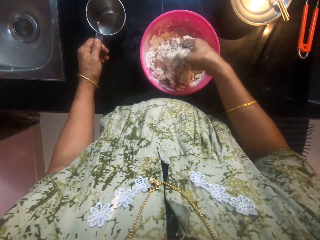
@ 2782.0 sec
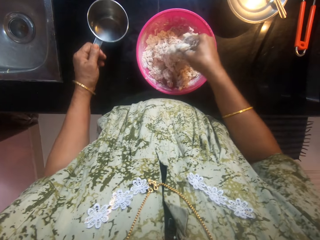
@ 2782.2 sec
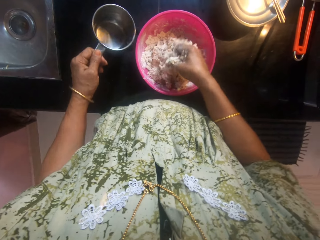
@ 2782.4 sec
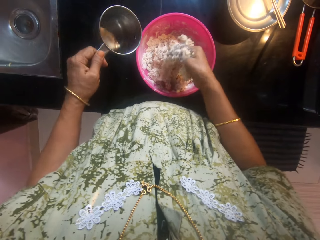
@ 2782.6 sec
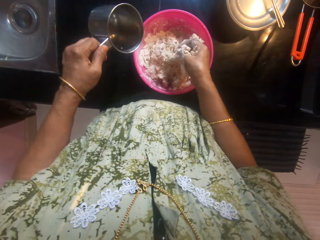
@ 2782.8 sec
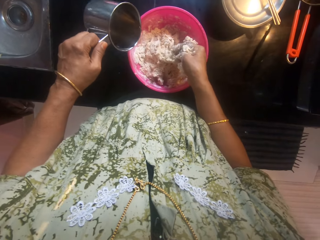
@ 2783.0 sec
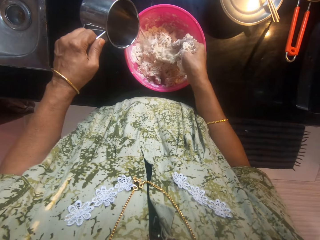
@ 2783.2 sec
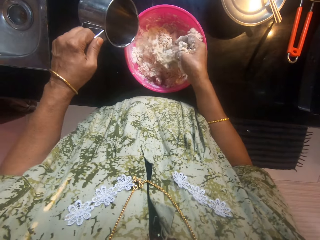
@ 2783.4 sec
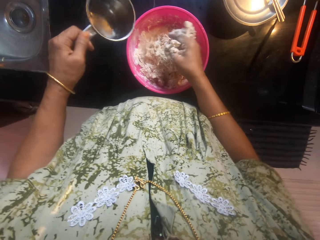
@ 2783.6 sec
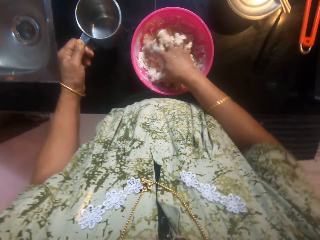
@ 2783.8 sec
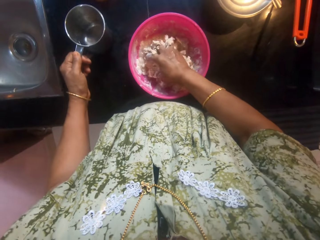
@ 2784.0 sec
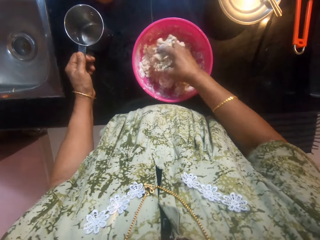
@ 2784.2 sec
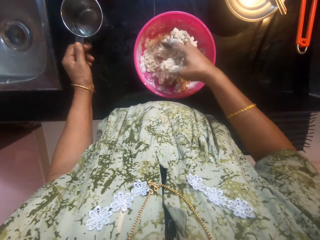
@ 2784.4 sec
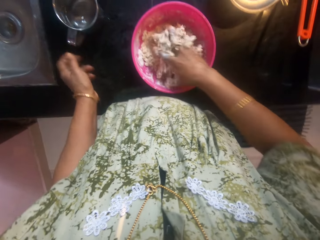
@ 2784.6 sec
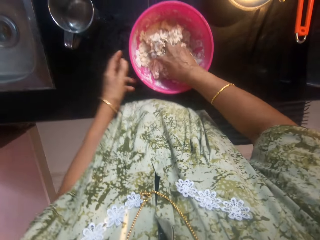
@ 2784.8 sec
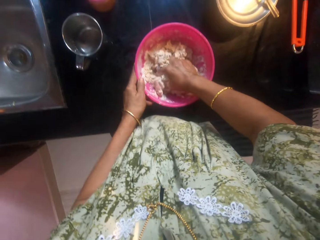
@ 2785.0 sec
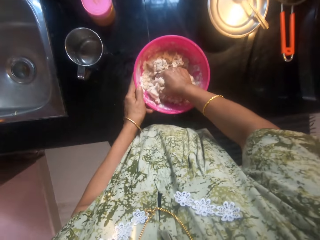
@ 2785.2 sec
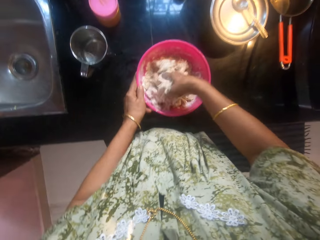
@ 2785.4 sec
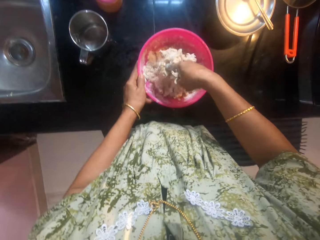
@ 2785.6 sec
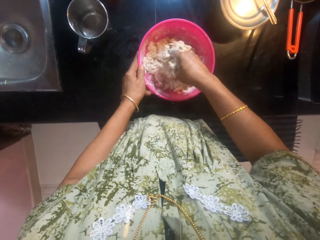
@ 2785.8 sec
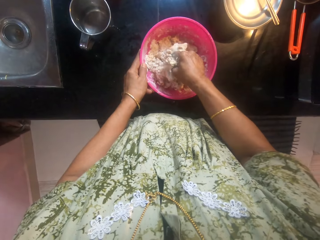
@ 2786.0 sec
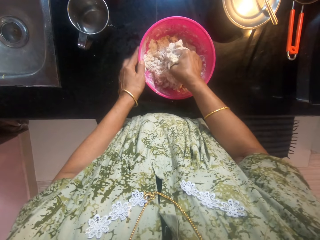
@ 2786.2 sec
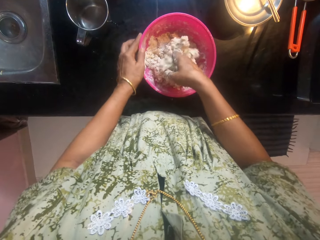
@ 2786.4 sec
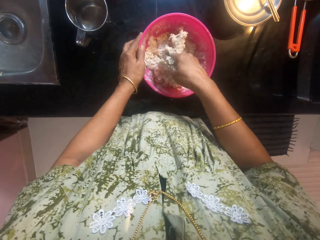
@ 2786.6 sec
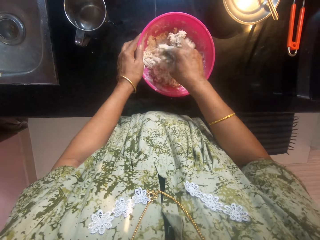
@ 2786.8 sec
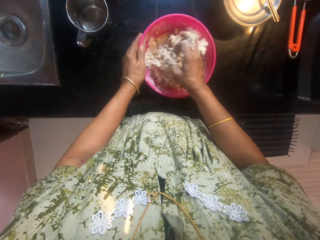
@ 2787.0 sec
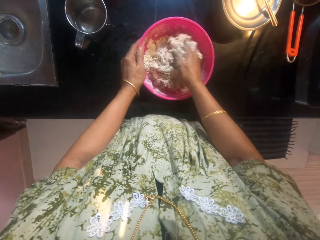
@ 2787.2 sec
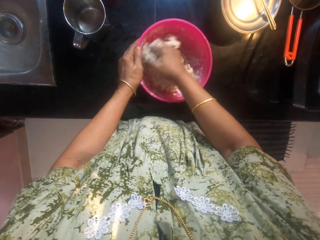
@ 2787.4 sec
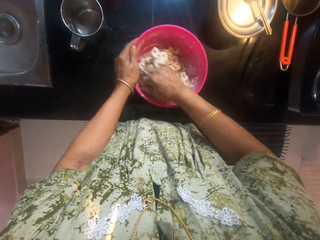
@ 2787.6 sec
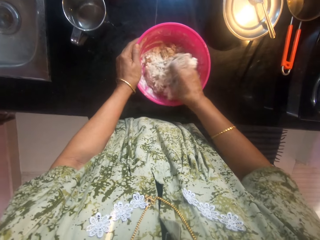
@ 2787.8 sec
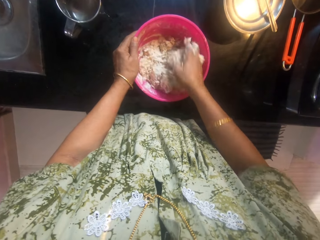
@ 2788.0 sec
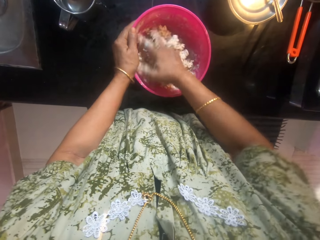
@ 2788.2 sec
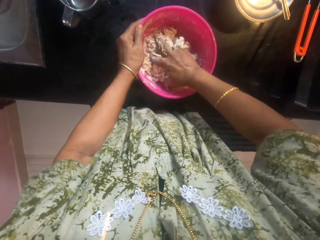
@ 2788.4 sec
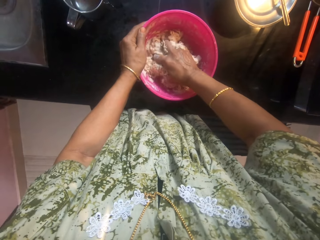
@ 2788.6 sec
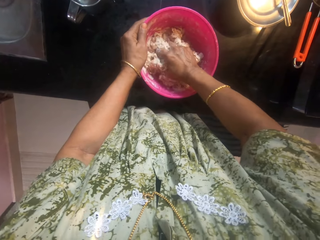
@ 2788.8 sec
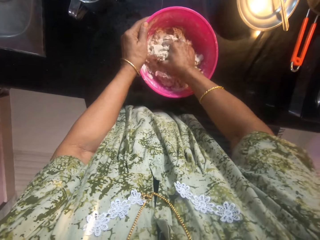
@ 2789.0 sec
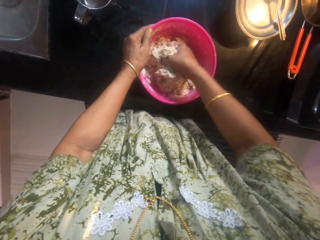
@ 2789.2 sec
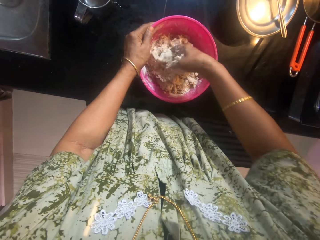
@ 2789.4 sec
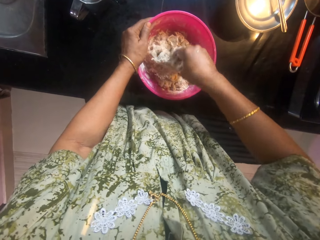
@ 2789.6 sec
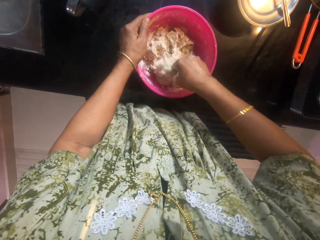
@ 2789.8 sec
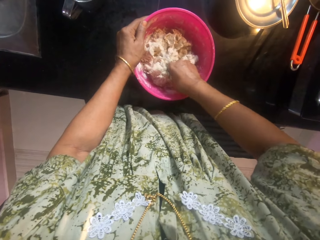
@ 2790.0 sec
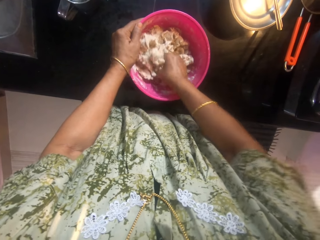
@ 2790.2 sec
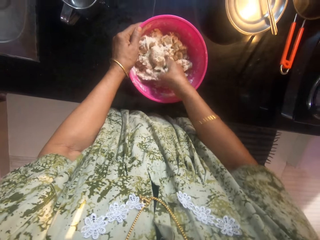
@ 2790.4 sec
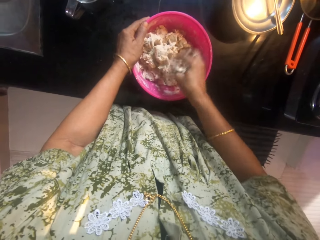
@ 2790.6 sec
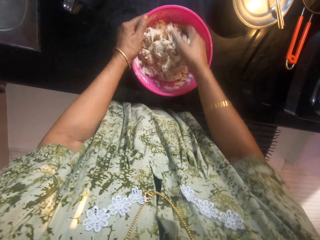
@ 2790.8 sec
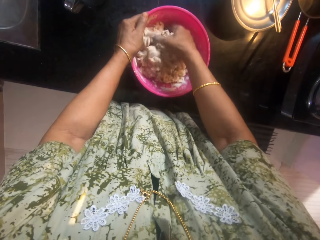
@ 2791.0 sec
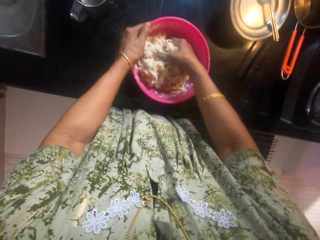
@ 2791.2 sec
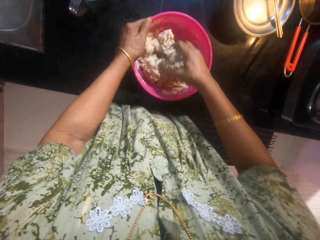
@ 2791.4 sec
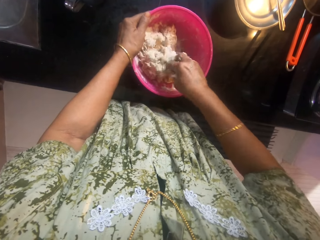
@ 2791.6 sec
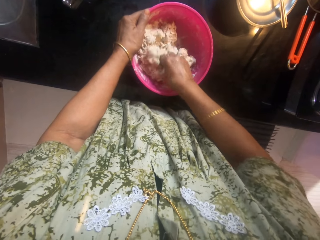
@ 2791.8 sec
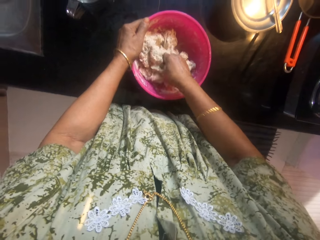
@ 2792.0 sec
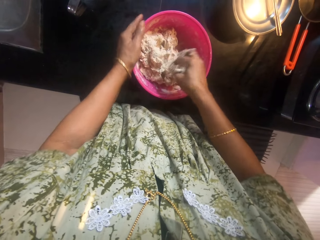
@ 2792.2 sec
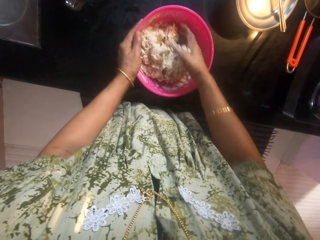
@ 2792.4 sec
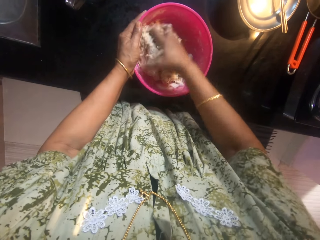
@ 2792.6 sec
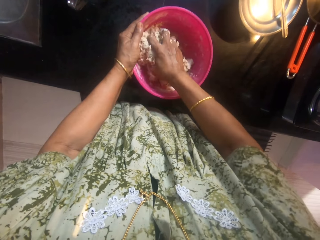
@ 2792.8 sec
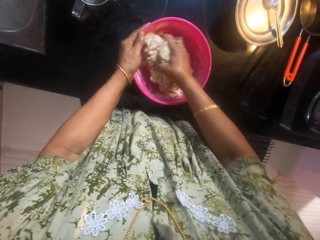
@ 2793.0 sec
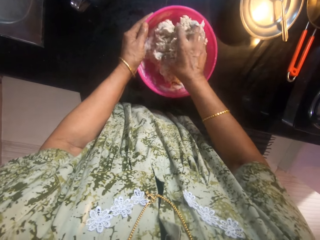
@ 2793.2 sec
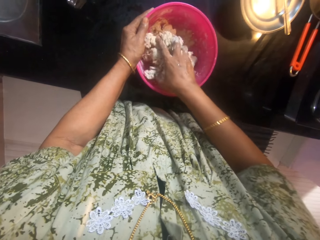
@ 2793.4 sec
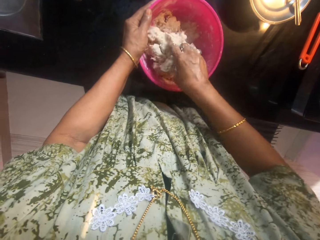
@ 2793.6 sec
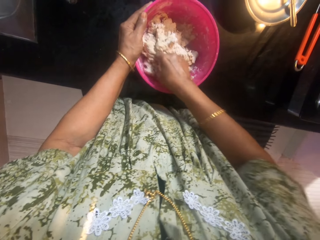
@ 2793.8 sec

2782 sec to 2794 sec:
The camera wearer takes a cup of water on the counter. They pour water into the bowl. They put the cup on the countertop. They knead the dough in the bowl.

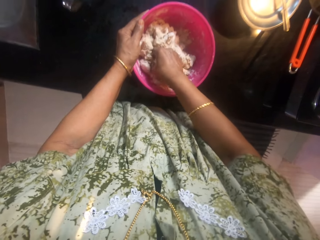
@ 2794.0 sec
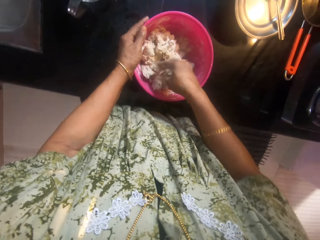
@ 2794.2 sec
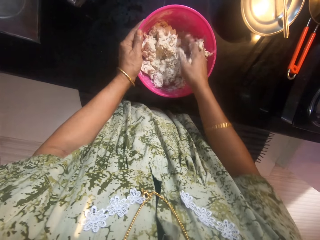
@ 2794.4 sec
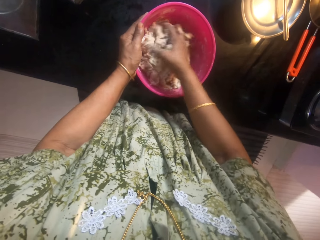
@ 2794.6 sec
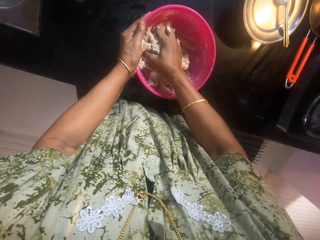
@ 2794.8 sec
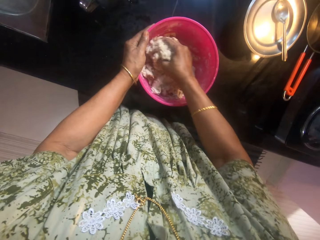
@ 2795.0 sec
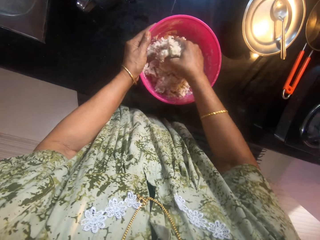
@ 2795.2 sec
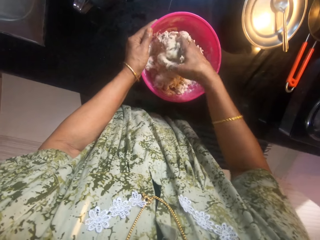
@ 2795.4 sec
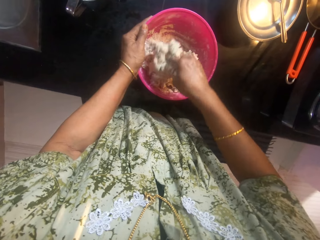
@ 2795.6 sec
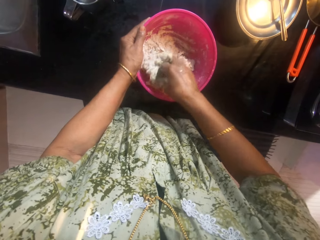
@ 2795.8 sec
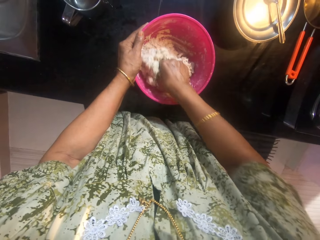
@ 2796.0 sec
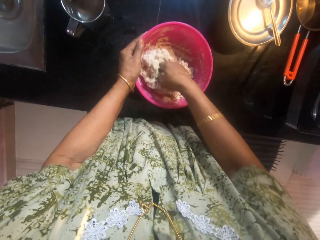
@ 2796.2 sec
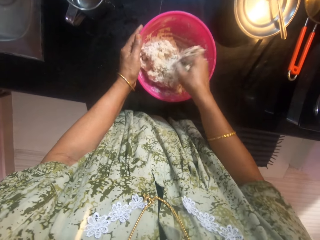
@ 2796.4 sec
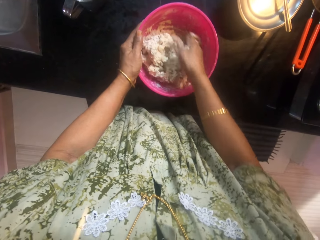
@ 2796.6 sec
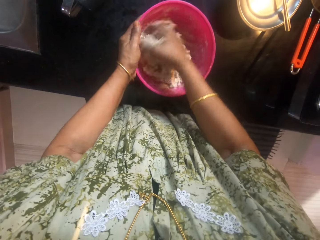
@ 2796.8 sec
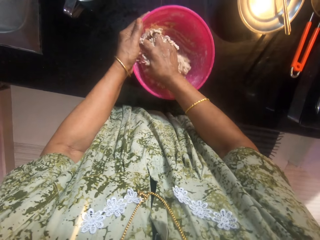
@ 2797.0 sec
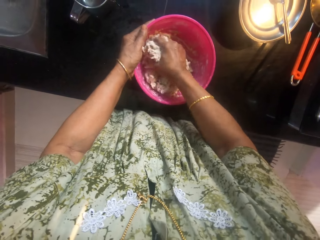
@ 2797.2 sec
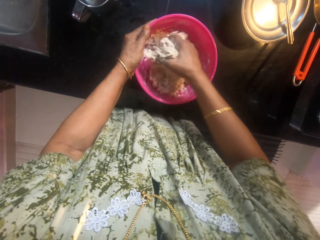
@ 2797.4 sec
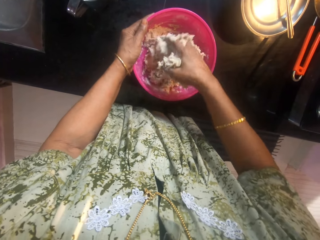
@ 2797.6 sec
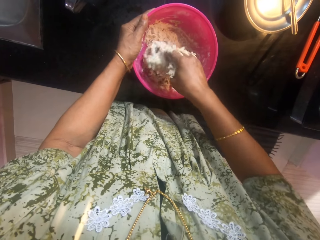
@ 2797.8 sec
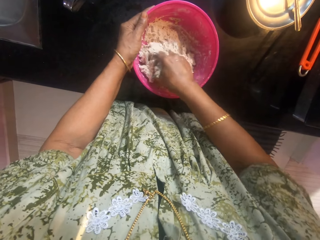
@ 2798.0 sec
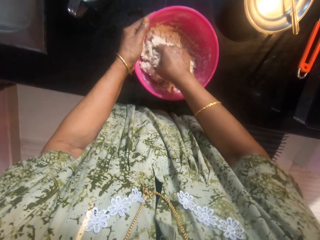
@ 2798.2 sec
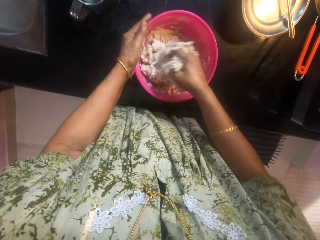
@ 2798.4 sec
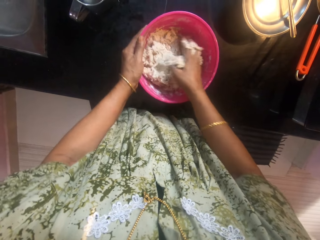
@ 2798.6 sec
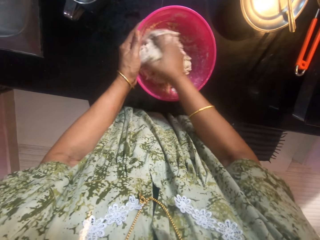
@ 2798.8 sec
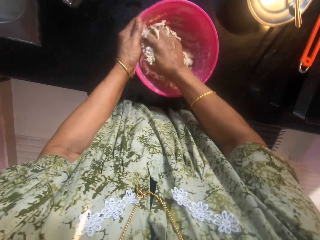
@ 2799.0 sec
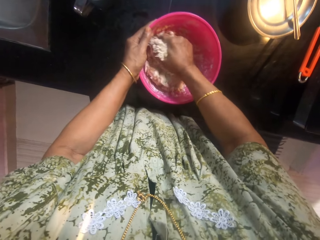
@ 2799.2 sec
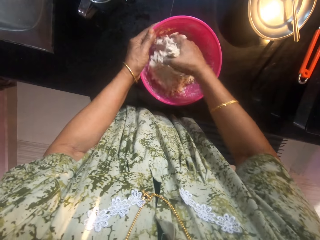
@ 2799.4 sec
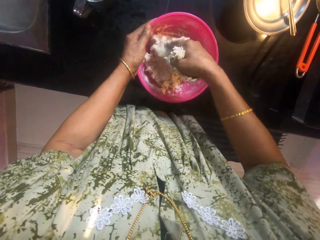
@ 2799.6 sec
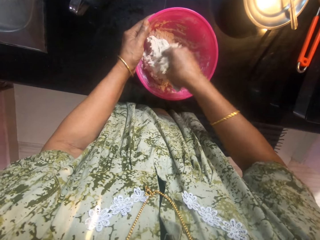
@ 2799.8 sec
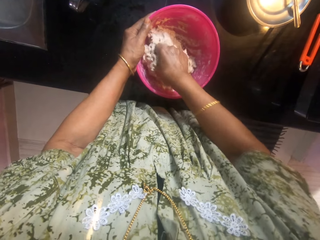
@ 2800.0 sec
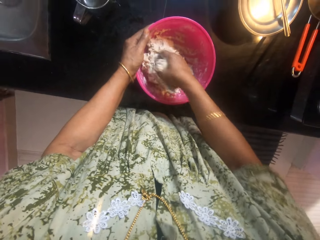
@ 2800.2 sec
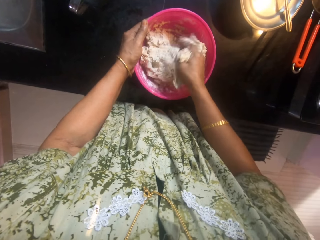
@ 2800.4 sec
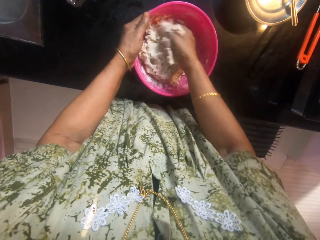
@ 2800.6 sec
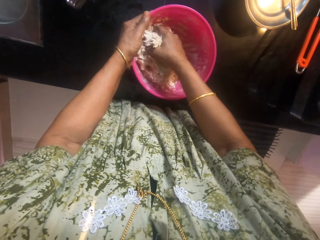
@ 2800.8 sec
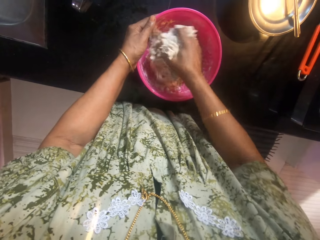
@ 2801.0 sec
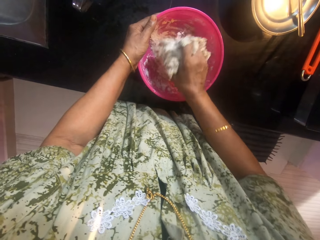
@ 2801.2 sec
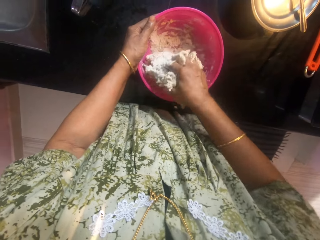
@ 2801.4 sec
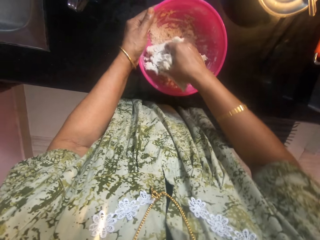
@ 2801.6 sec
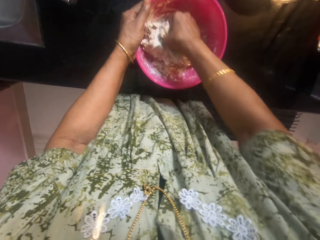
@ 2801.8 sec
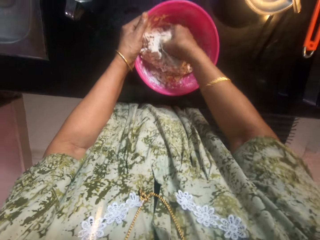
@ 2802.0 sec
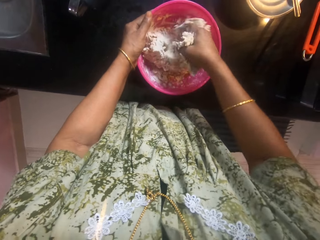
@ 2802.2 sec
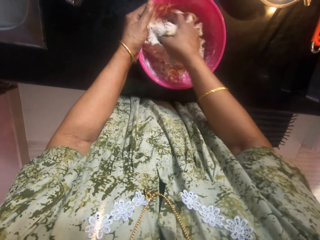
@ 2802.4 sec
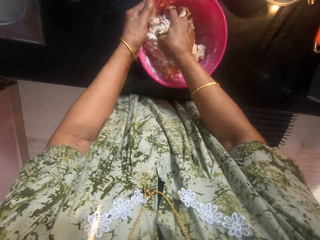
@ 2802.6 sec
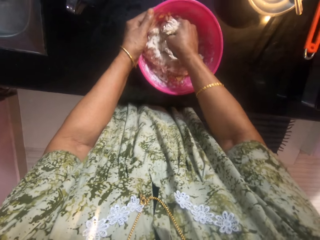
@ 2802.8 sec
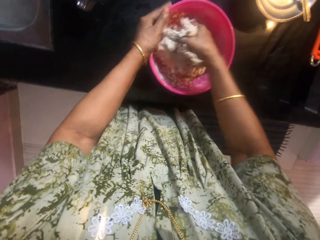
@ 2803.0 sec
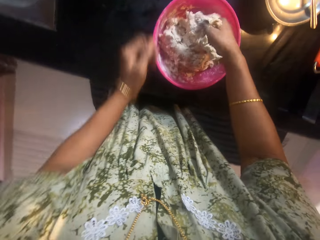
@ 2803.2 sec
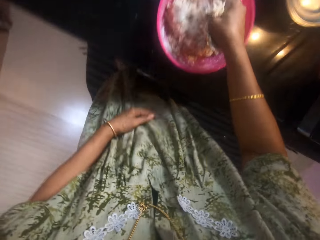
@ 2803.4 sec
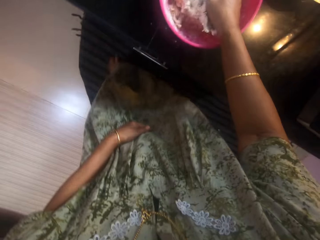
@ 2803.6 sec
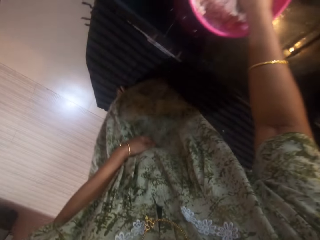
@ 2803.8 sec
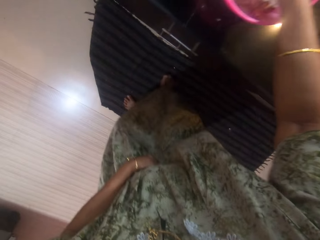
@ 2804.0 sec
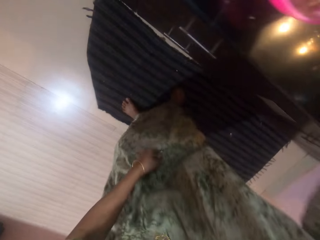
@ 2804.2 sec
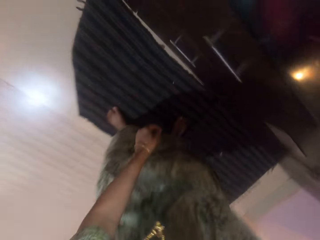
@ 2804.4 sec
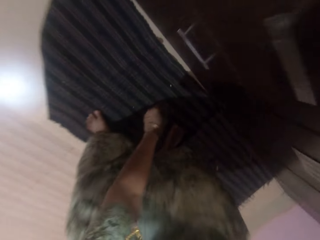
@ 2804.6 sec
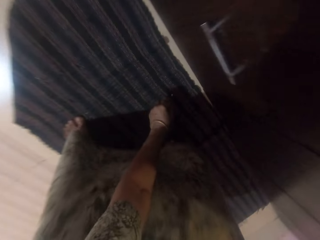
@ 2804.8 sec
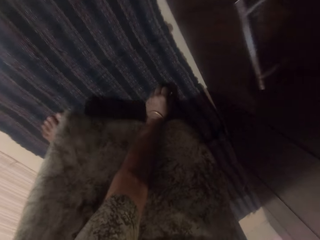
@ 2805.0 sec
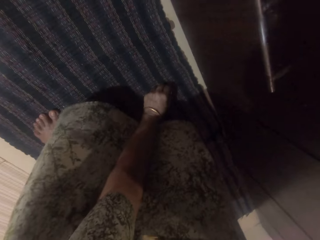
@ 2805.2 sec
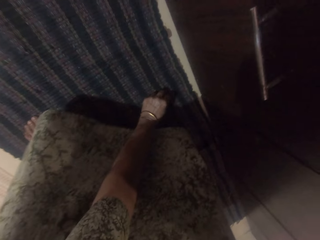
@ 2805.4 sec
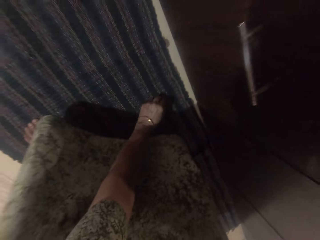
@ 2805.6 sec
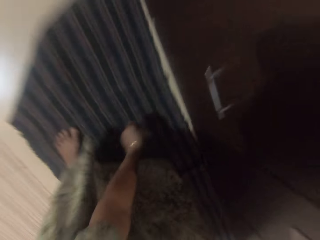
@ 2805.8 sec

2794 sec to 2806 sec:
The camera wearer moves backwards. They bend downwards. They pick up a piece of dough on the carpet.
